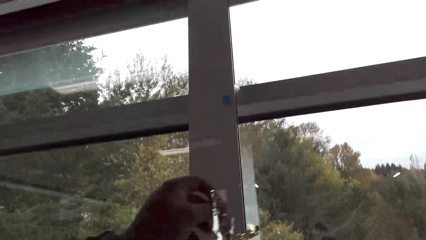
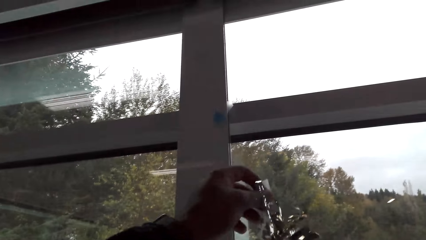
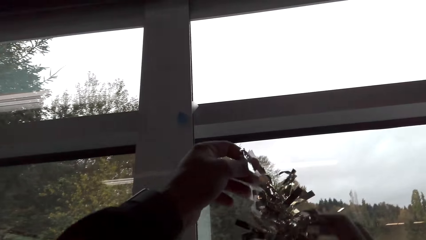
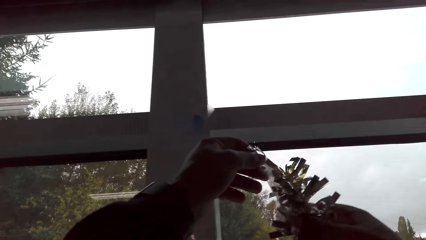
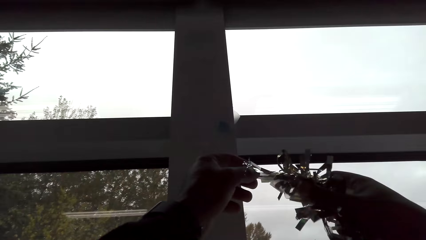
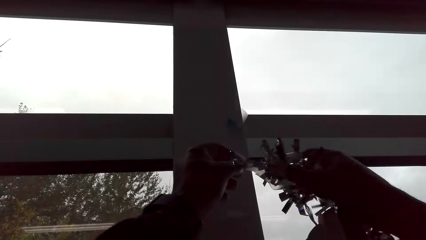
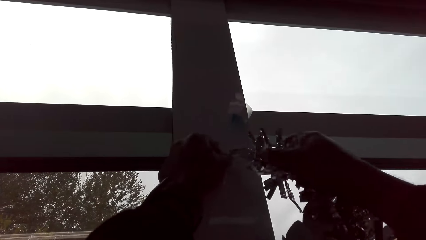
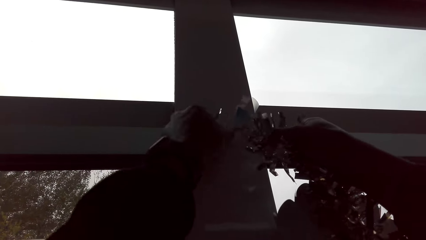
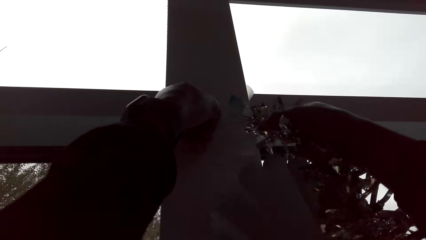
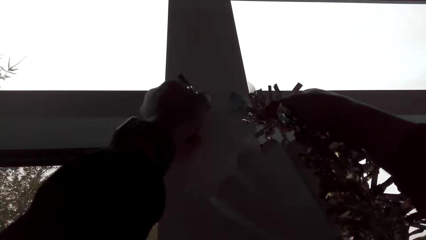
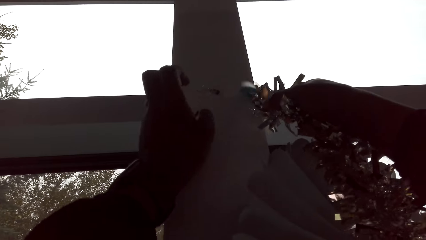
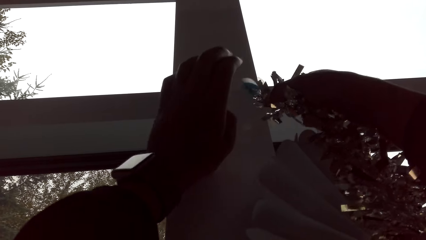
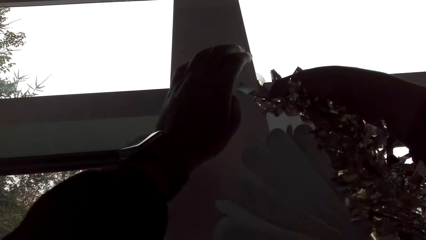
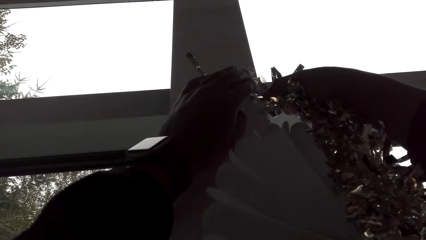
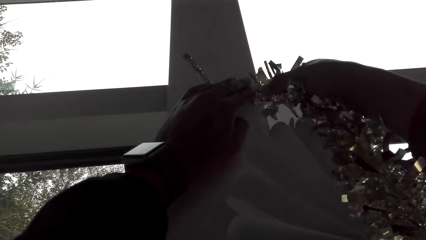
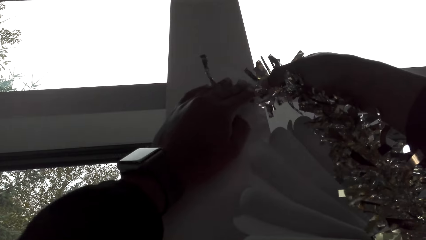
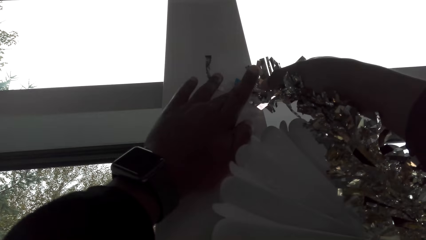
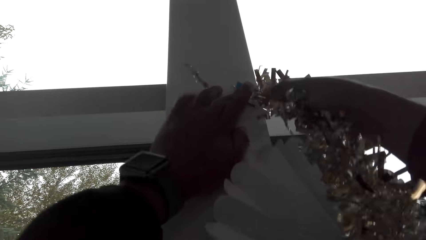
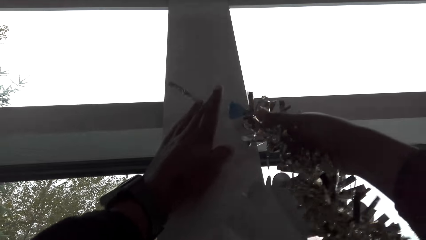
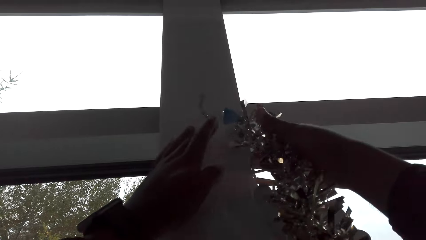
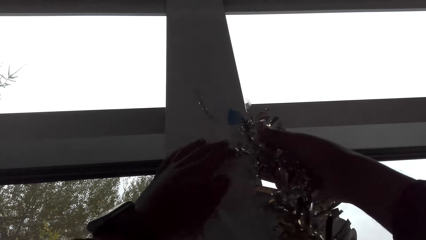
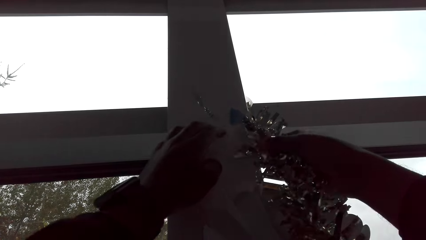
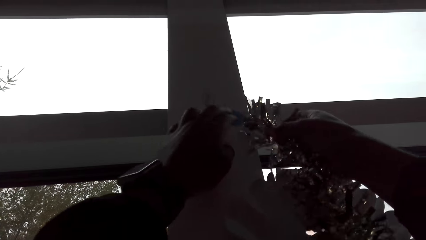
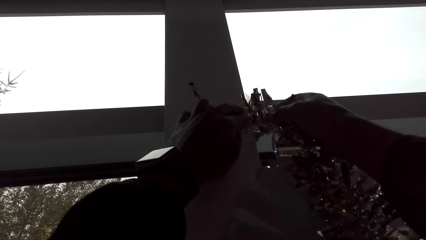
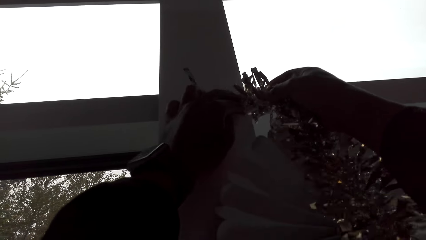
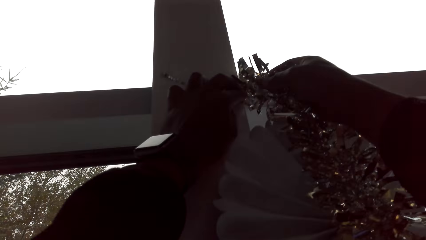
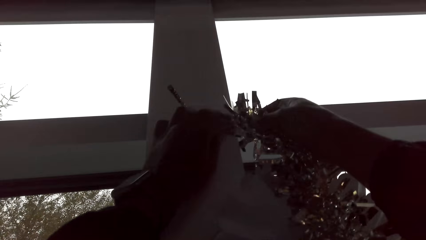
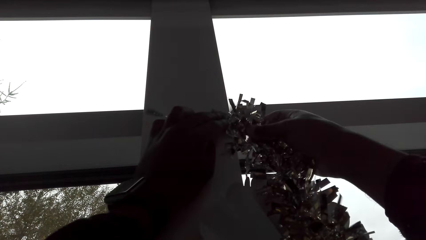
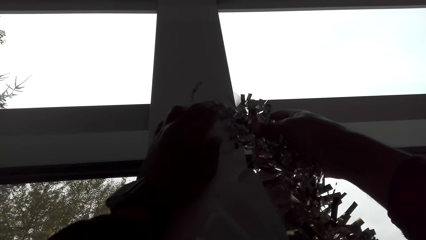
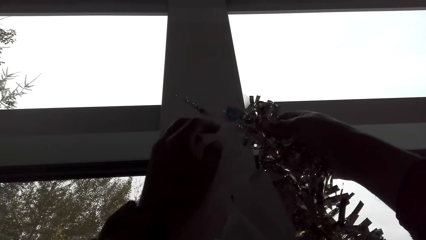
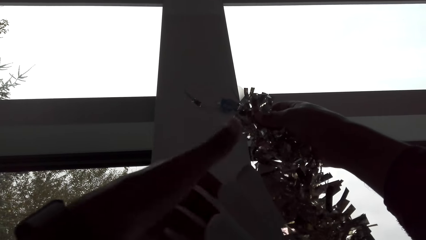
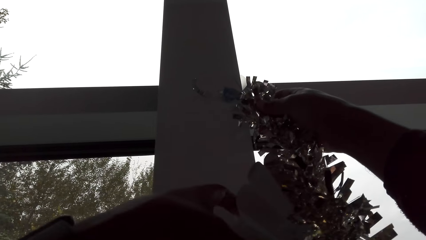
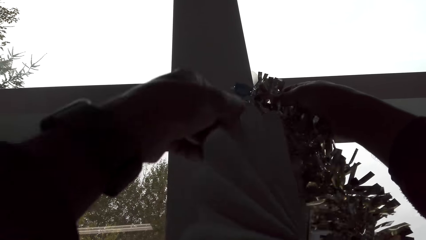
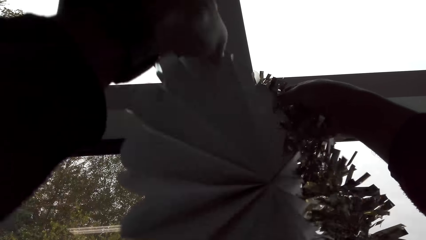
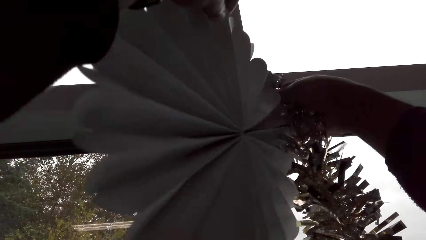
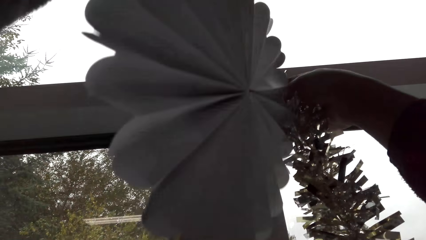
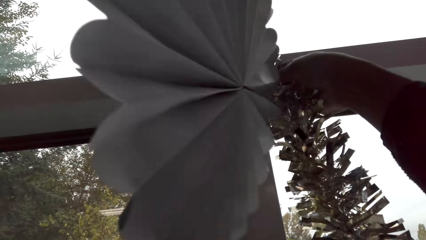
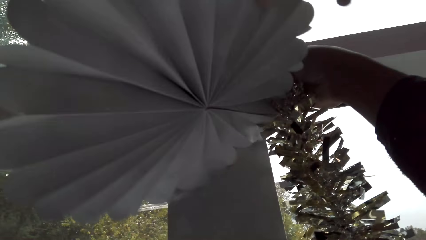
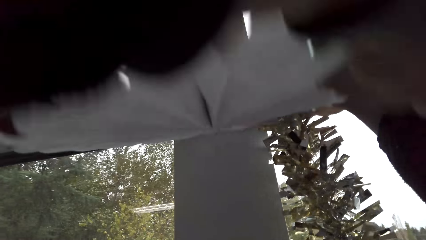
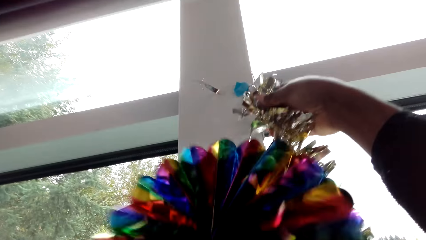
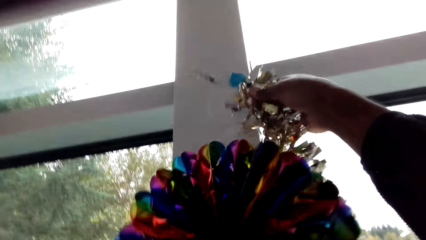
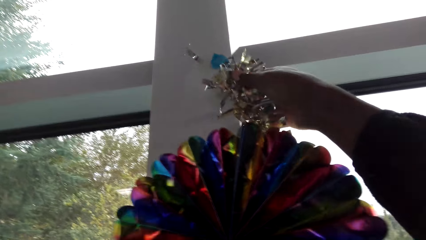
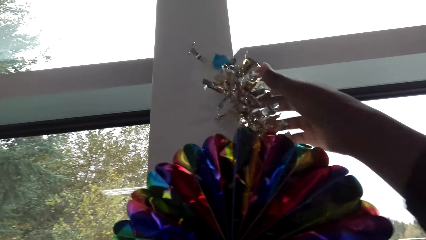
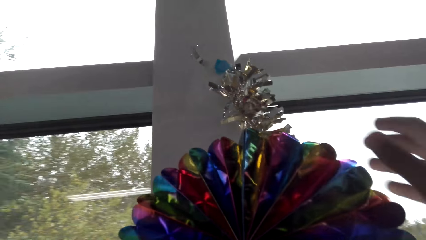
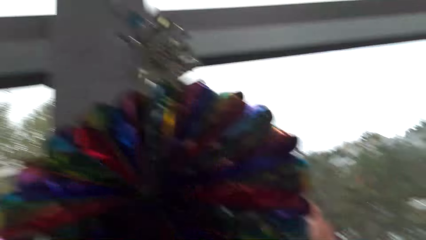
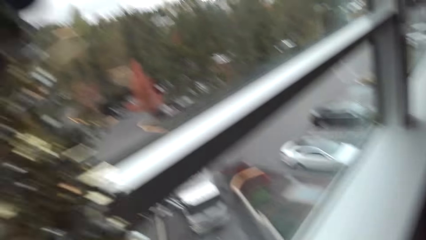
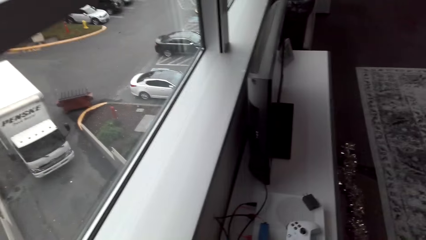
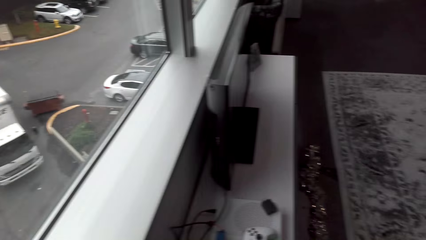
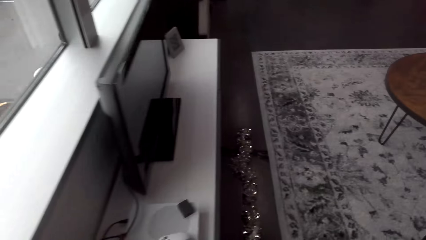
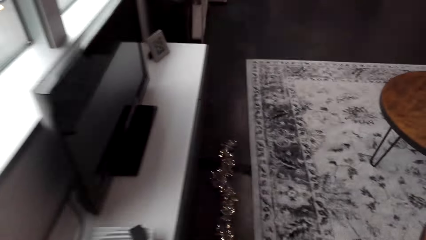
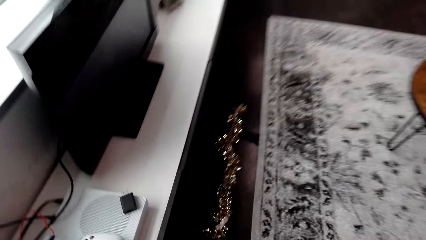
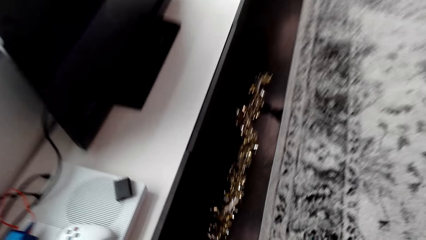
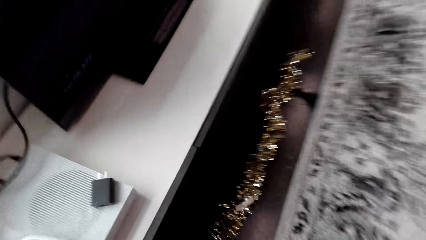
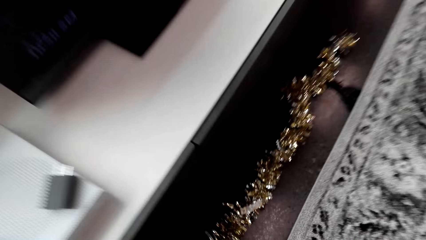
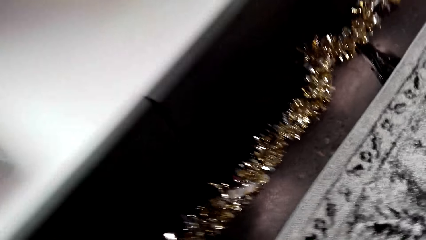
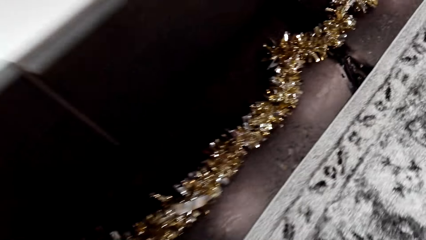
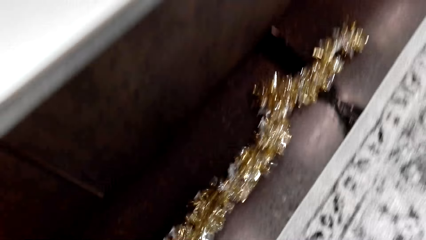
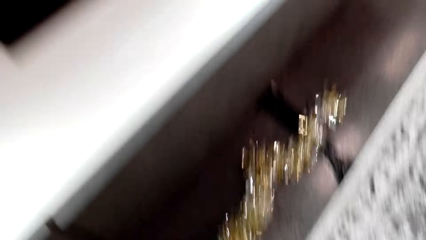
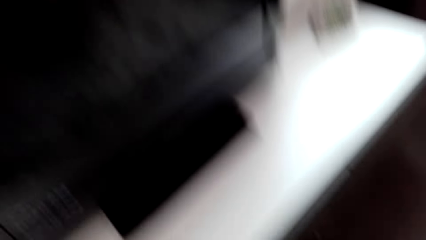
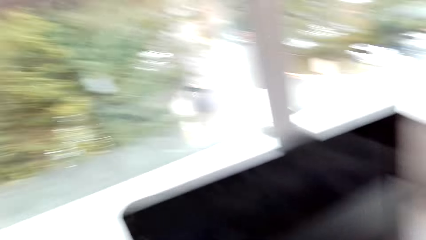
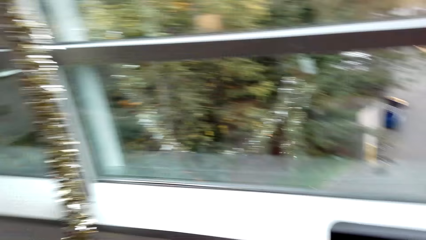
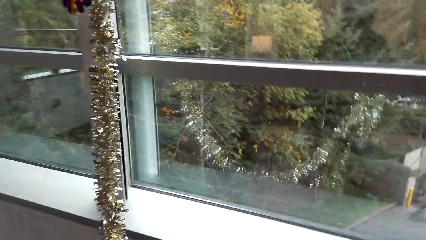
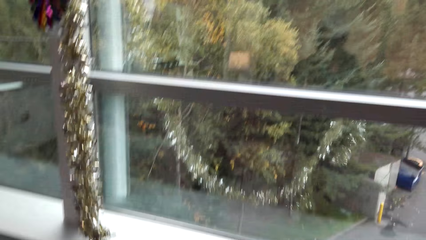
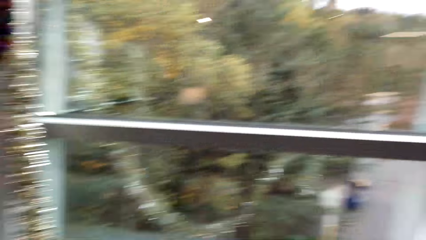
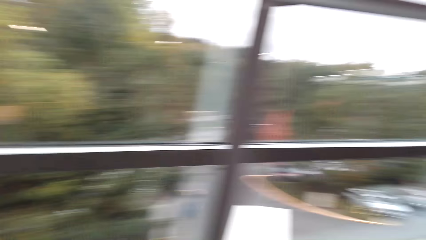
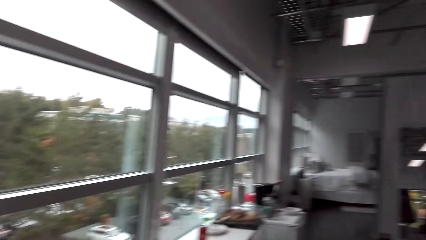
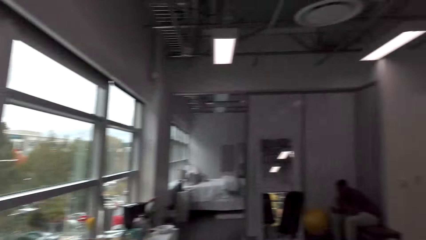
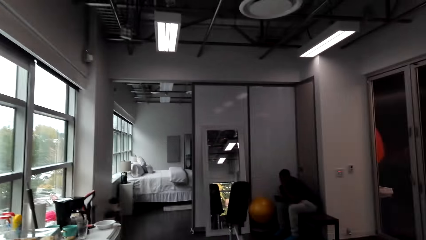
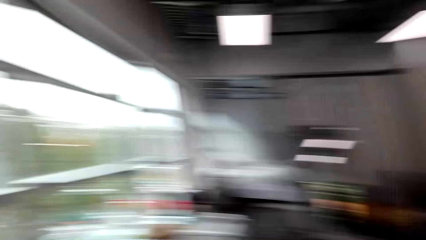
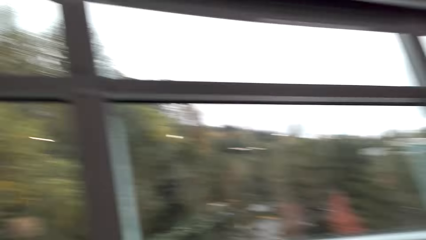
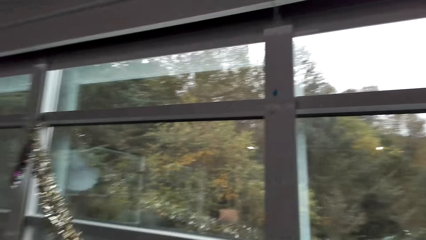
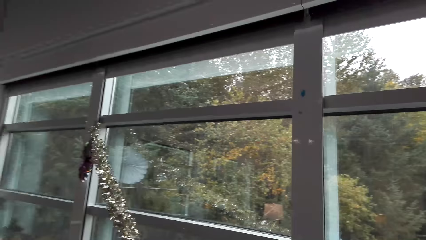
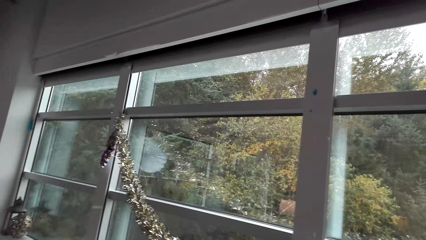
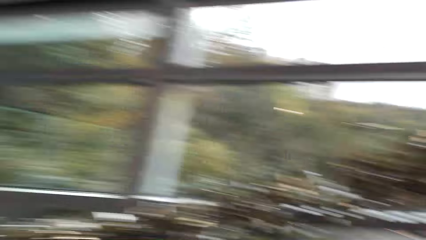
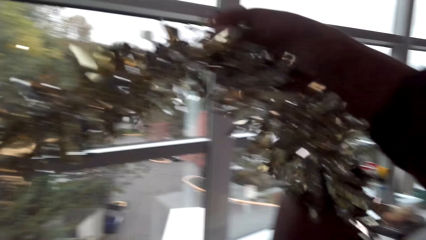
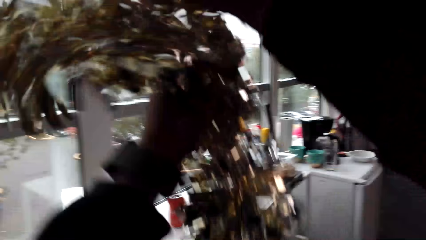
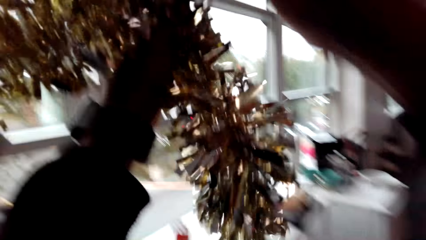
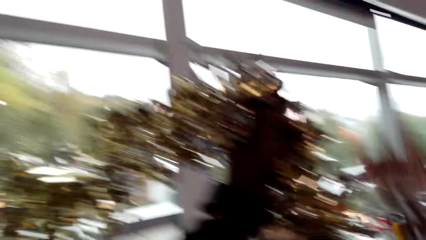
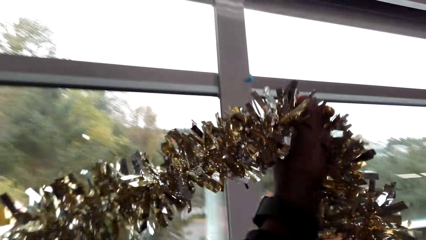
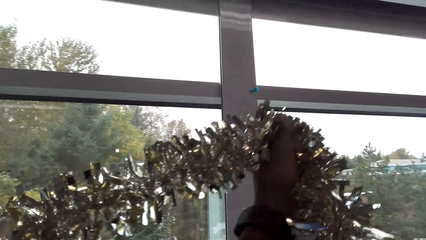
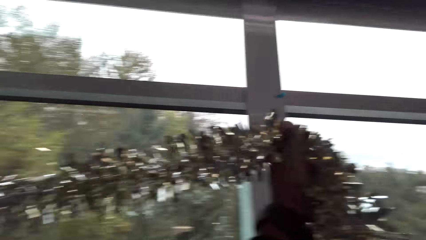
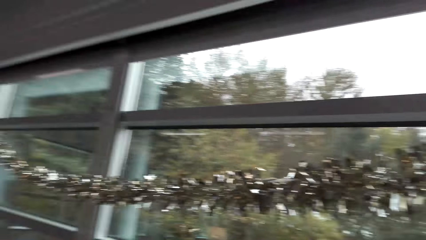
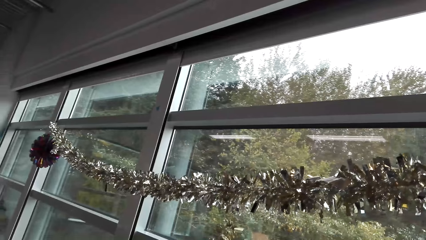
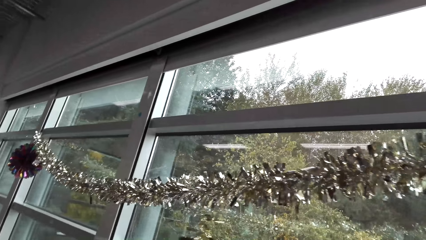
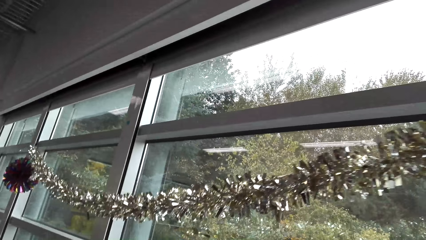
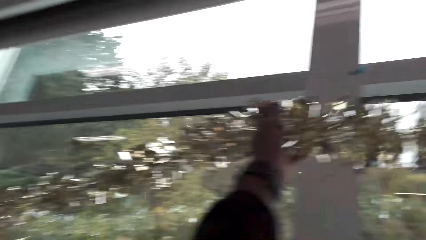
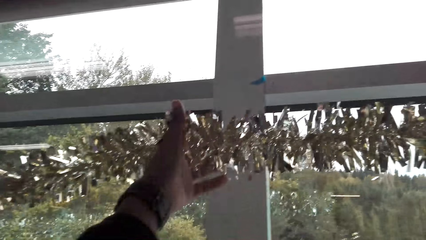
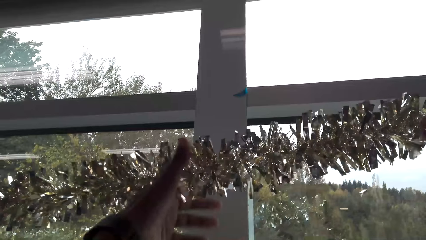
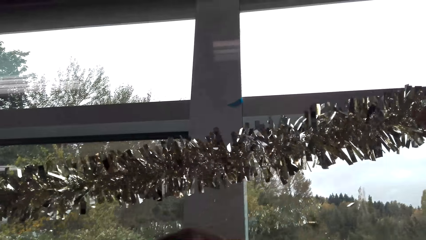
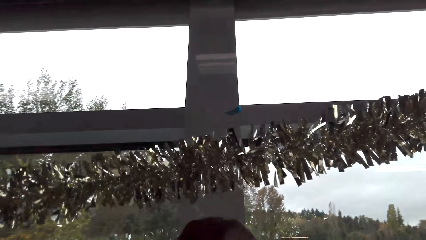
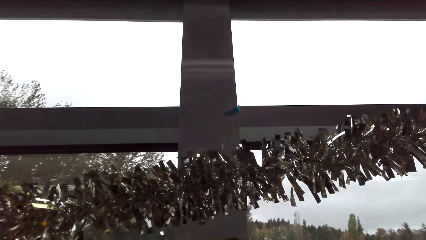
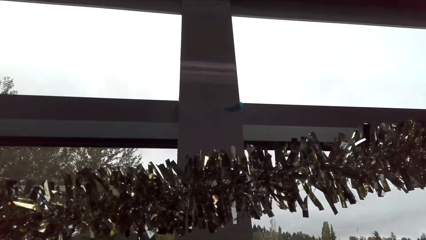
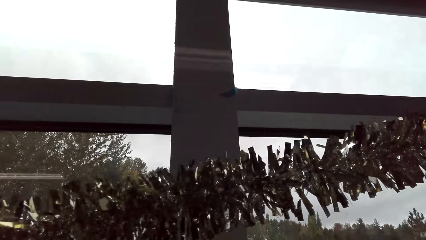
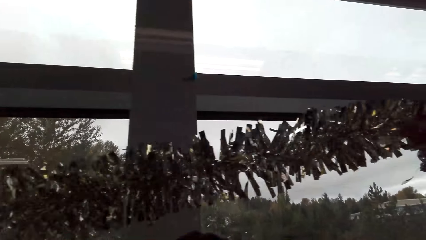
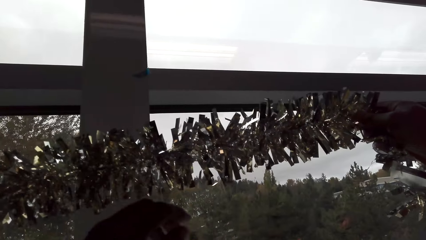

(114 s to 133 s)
The camera wearer puts the tinsel garland or decoration on the window. They walk around the apartment. They pick up the decoration from the floor. They look around the apartment. They hang the decoration.
